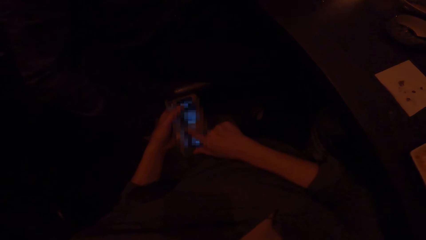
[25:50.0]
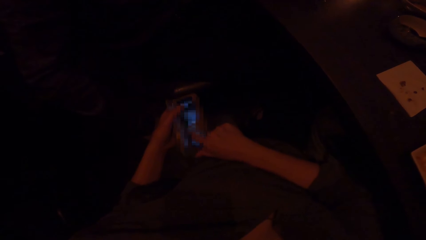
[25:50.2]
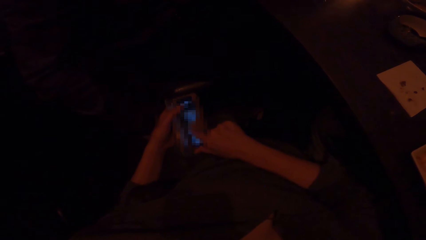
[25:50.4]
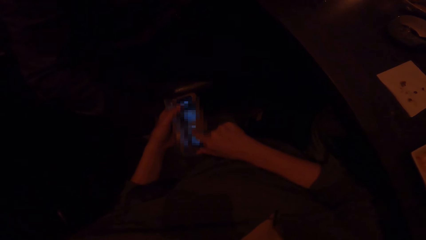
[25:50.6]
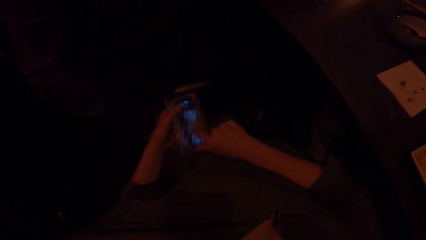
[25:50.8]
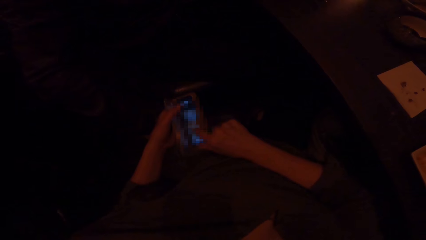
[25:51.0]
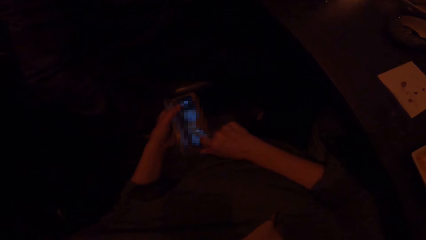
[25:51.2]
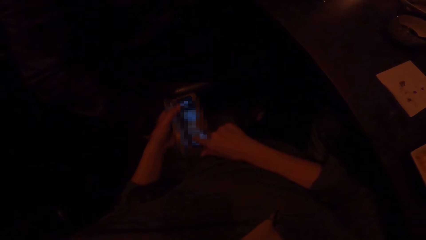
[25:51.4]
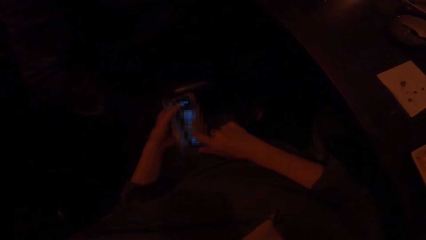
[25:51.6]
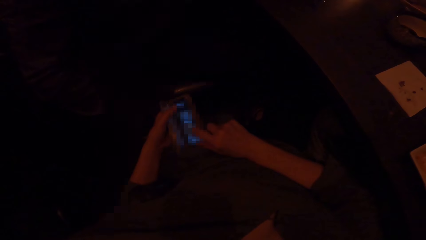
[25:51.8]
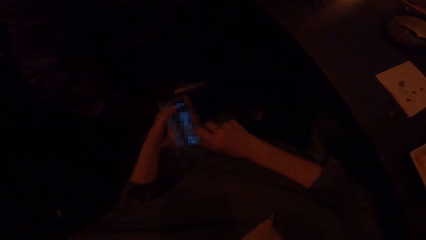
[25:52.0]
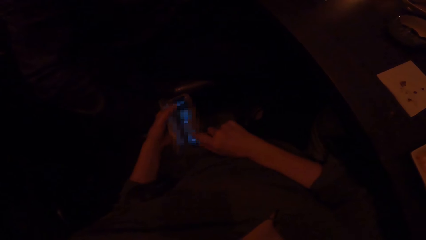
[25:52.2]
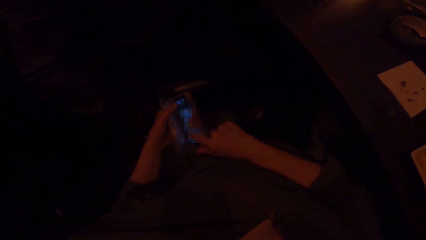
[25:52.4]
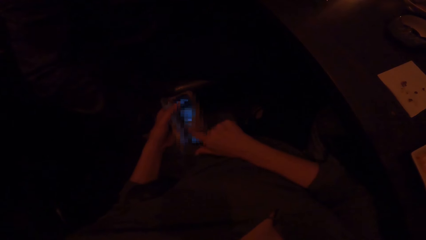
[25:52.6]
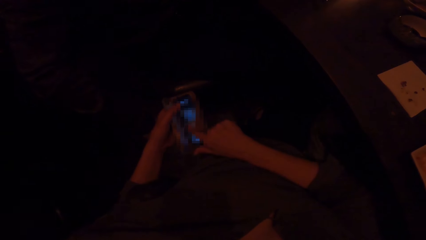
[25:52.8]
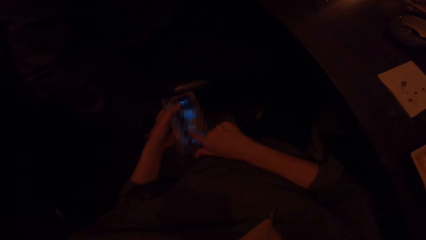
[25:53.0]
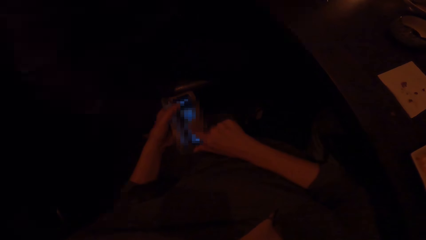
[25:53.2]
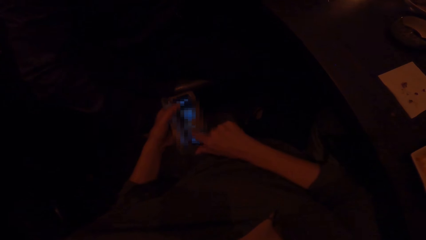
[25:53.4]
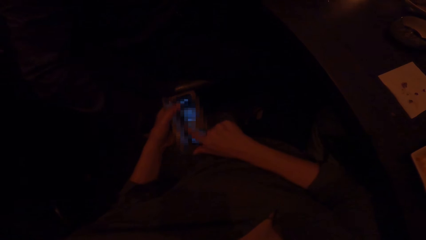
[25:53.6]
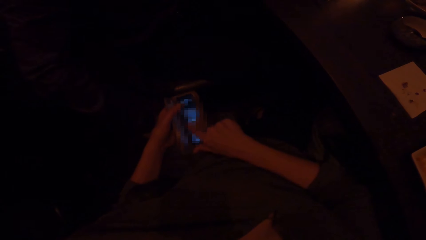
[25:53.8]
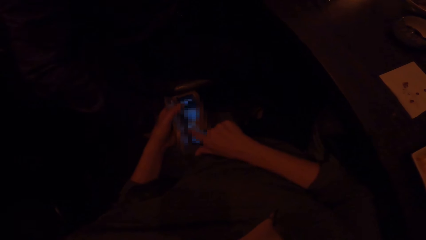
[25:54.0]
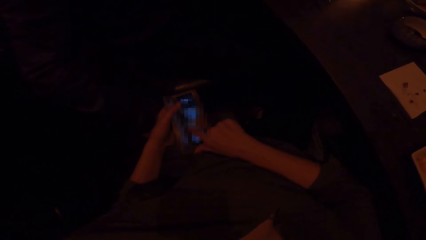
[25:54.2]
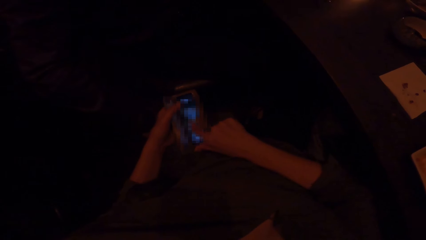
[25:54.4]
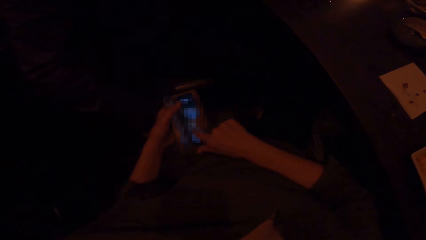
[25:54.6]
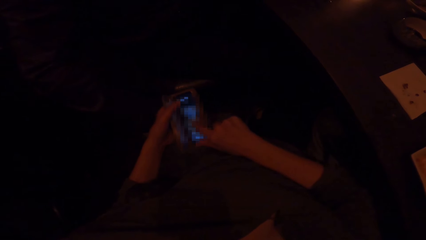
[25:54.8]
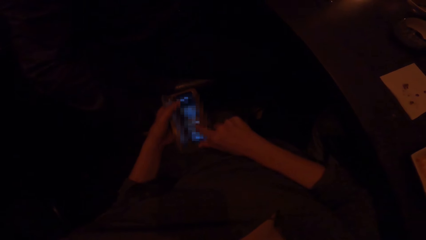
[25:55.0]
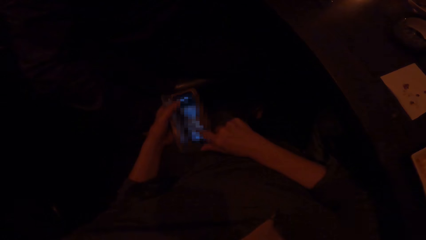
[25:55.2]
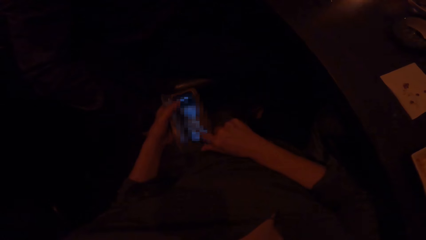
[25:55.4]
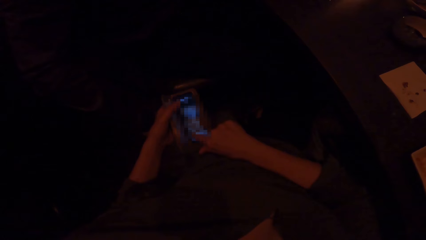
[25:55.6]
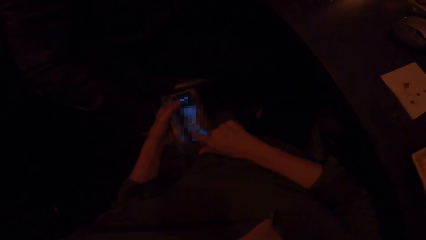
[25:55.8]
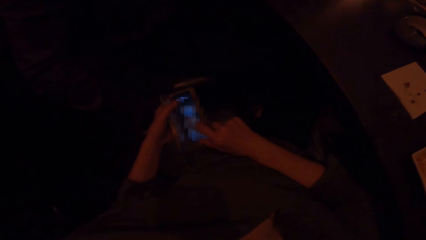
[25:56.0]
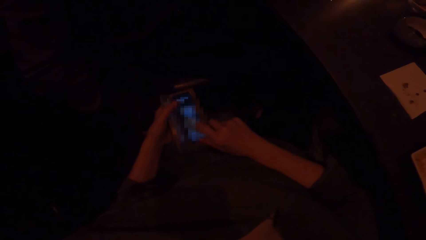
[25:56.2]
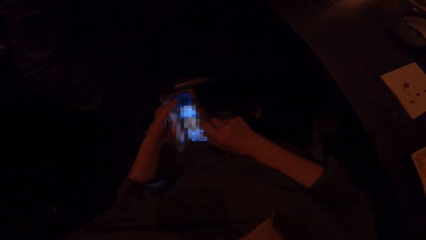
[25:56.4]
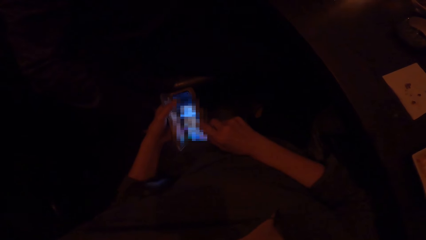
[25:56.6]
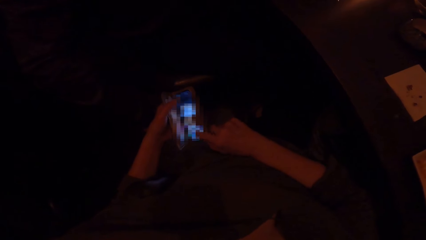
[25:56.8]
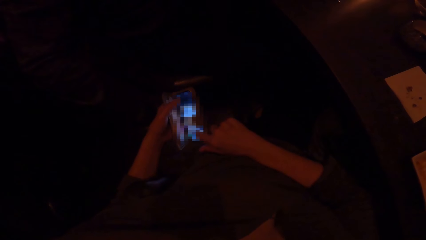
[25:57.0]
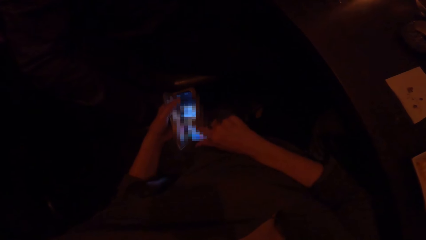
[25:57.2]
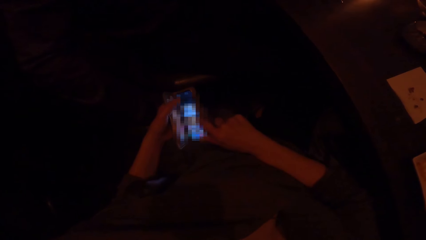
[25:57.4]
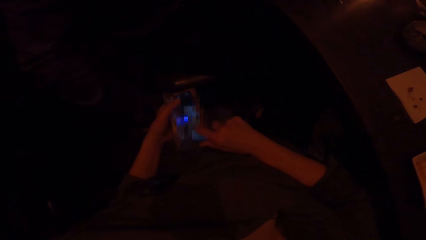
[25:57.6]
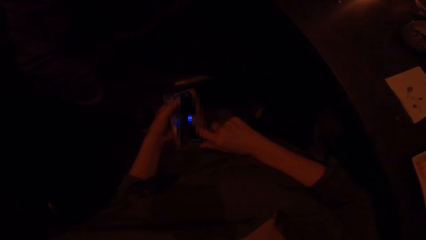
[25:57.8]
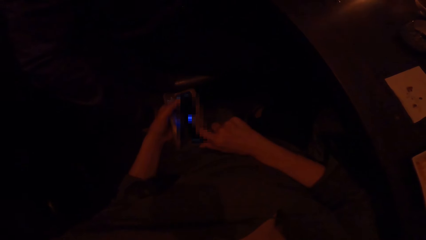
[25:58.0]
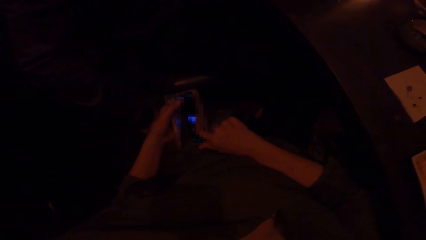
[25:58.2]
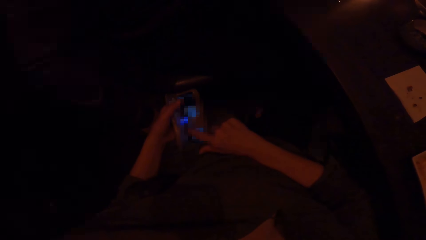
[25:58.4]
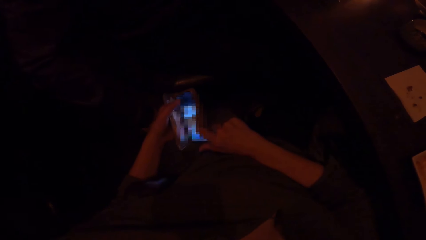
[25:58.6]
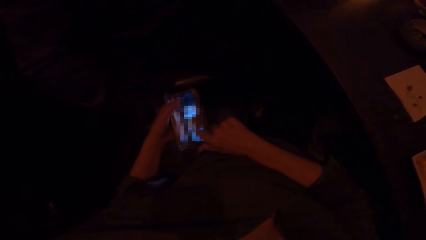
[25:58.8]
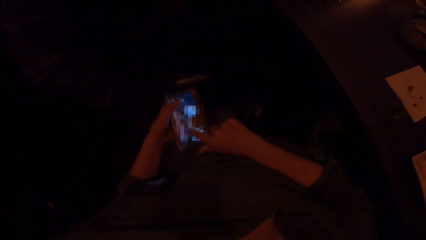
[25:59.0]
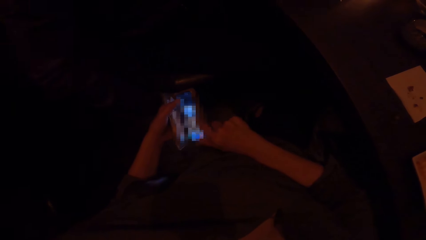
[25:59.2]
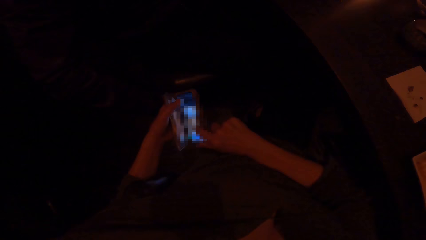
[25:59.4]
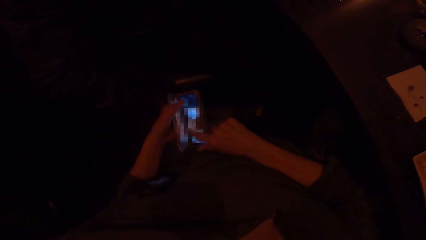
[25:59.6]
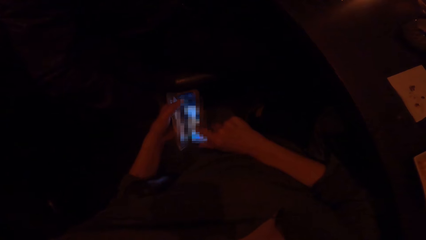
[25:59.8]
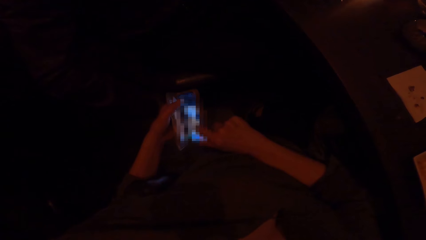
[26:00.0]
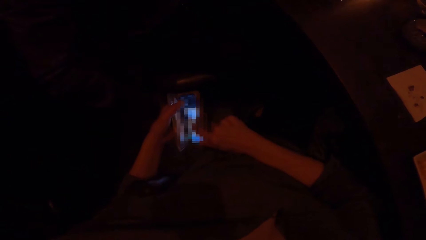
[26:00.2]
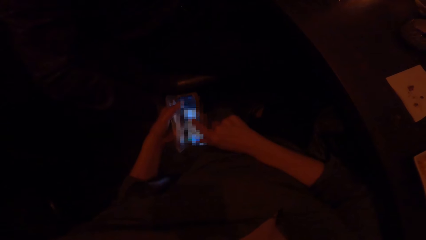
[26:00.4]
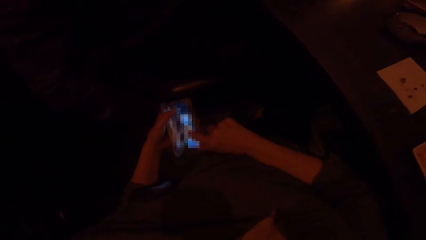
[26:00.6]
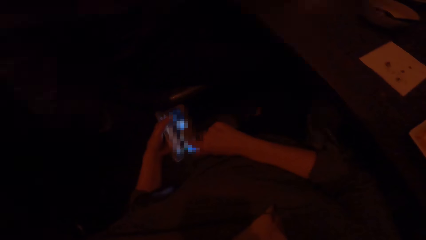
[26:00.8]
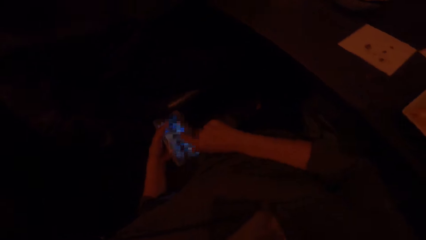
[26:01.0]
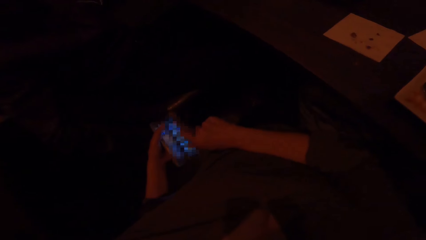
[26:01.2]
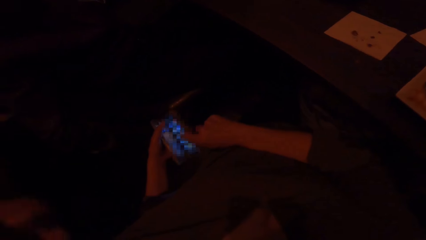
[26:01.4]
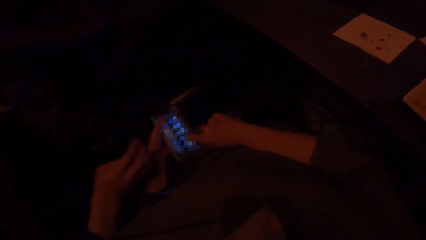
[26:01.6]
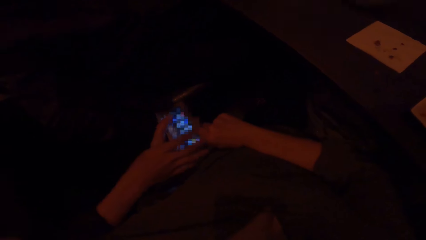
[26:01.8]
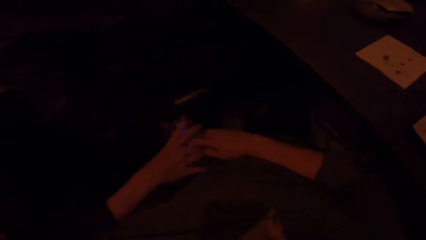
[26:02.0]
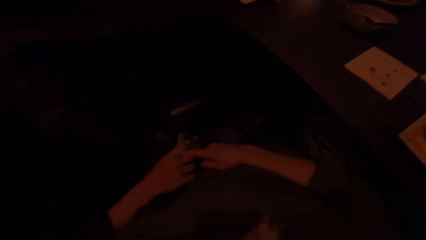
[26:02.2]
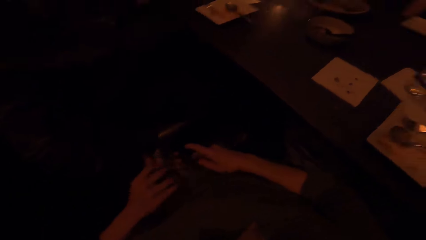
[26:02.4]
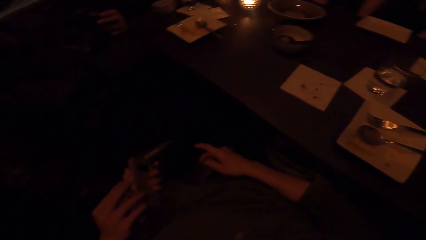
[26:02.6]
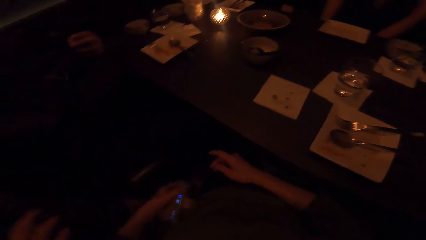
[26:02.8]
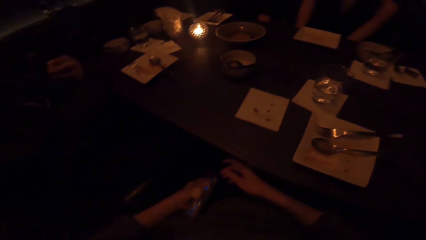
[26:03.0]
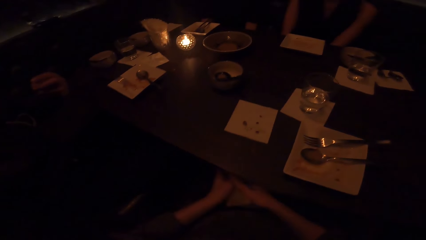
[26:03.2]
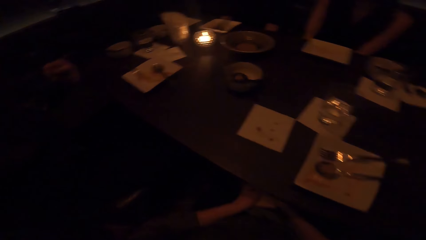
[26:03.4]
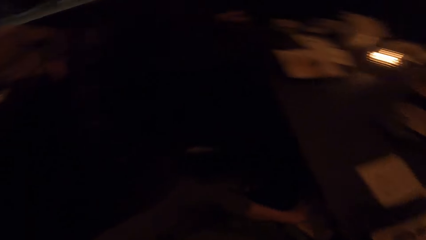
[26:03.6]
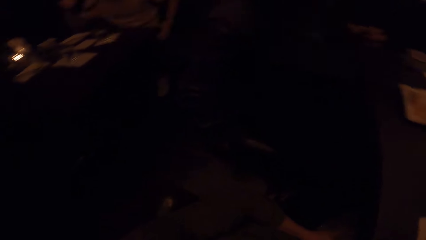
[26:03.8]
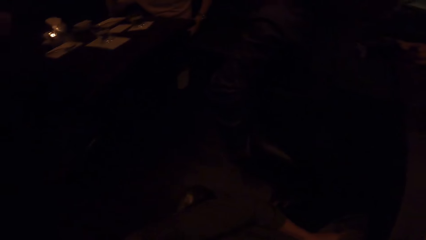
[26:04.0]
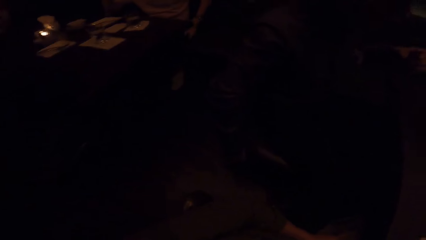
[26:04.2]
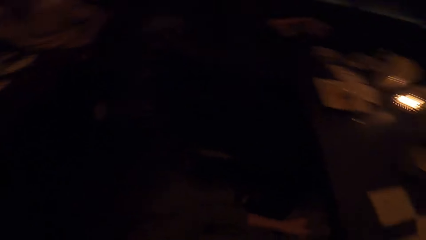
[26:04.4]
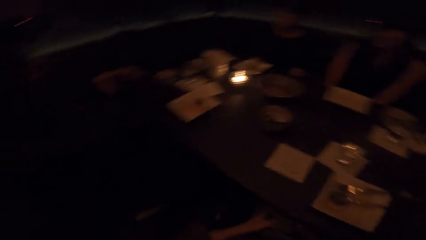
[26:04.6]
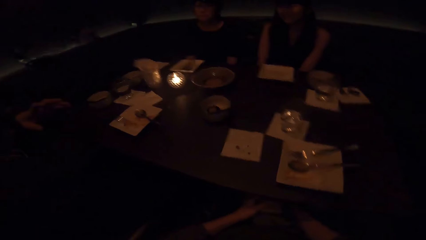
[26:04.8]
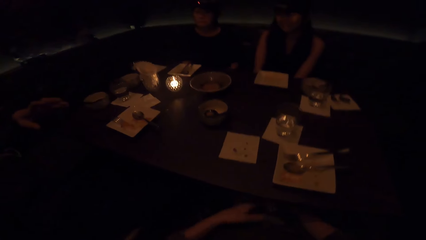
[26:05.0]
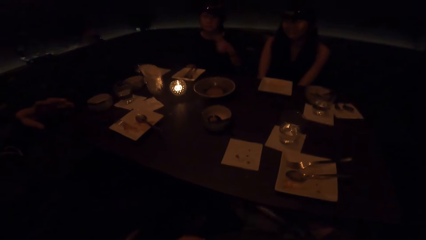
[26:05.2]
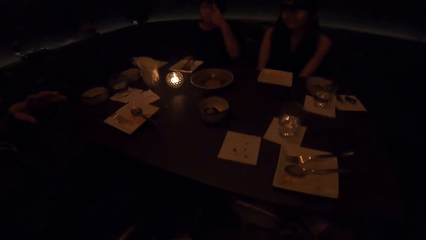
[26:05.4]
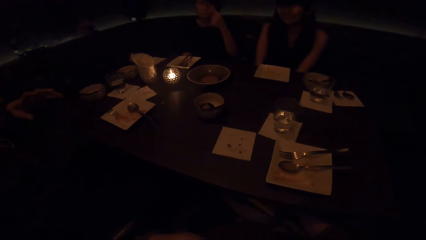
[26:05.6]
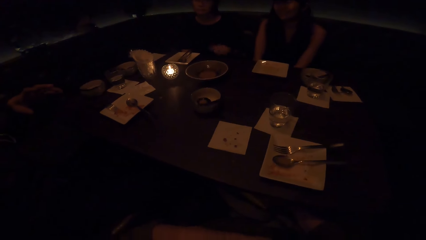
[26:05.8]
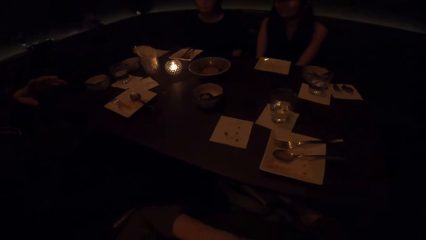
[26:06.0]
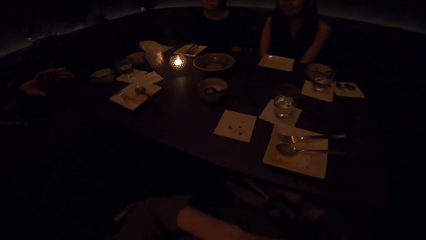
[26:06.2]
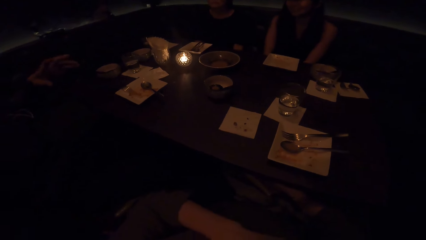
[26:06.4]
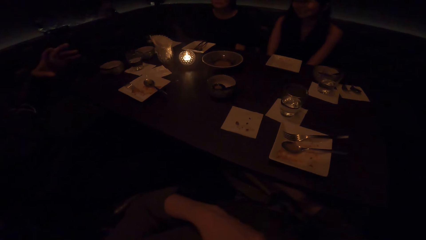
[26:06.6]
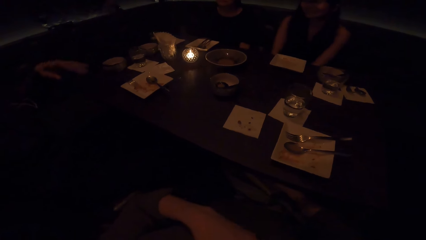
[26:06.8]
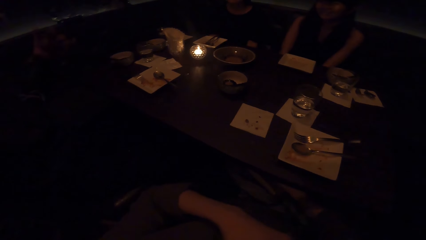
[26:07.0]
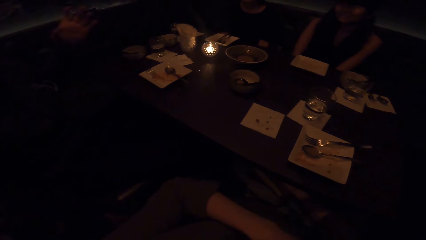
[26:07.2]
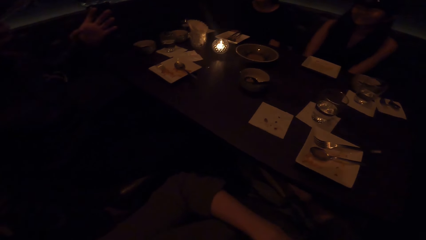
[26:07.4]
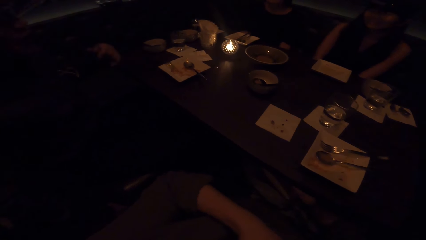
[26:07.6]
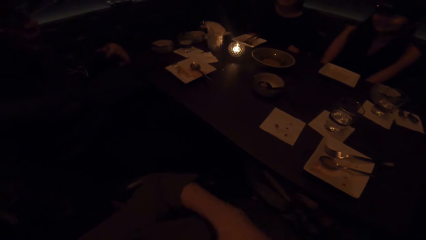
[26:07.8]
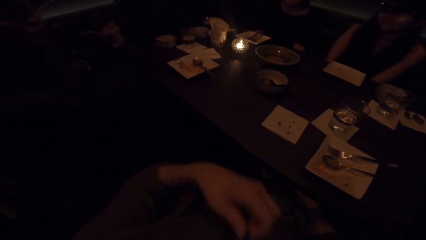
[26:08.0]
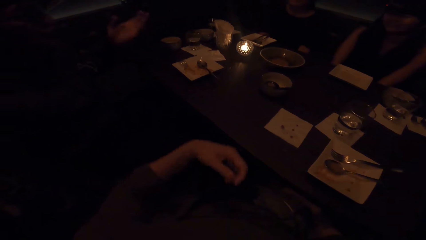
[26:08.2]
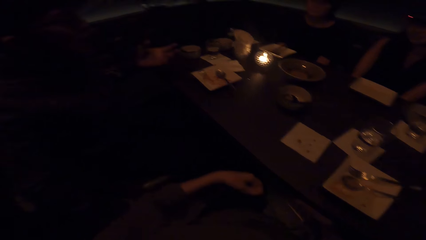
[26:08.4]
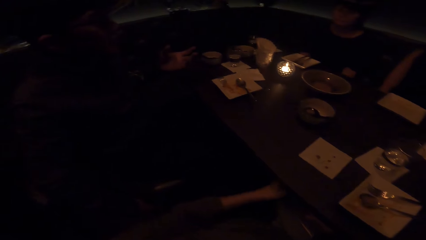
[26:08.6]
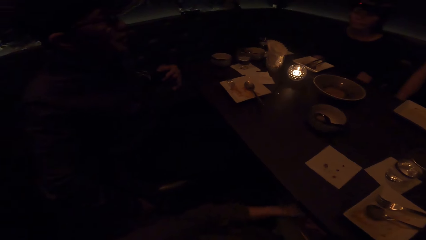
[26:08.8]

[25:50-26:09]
A person touches the phone on the camera wearer's hands. The camera wearer puts the phone back to the bag.
